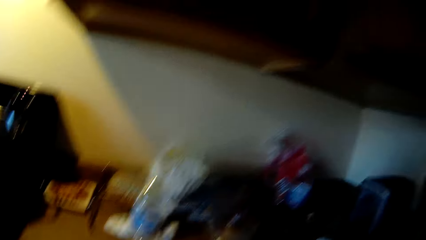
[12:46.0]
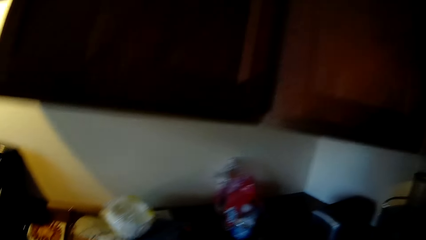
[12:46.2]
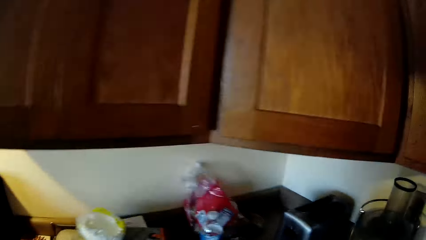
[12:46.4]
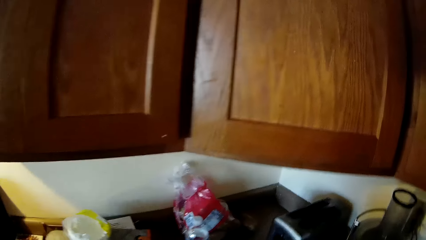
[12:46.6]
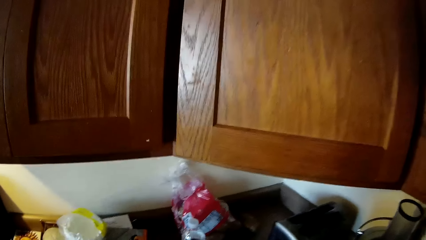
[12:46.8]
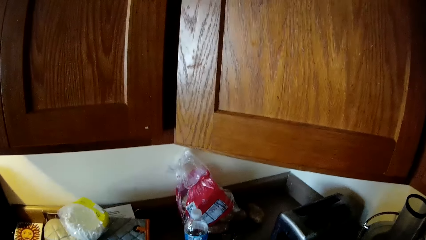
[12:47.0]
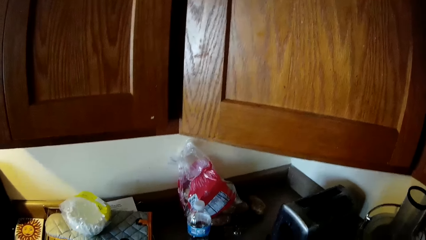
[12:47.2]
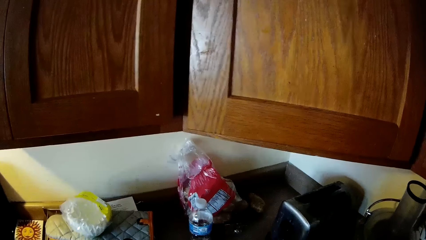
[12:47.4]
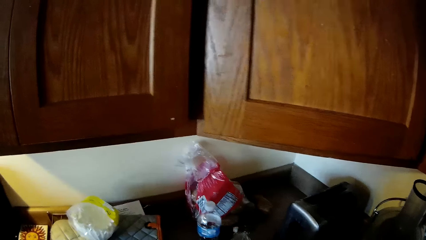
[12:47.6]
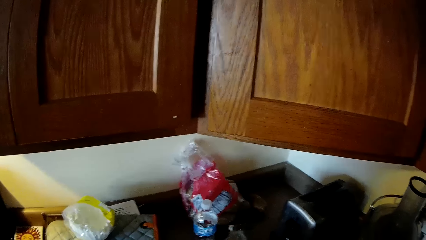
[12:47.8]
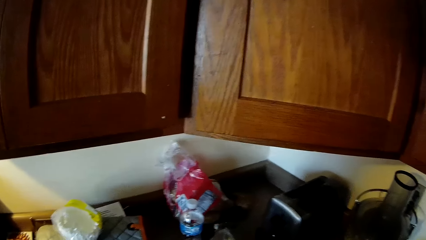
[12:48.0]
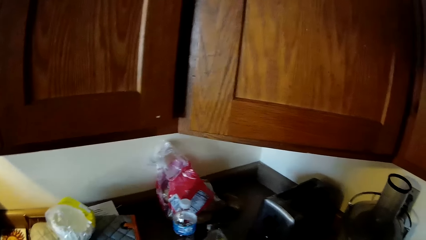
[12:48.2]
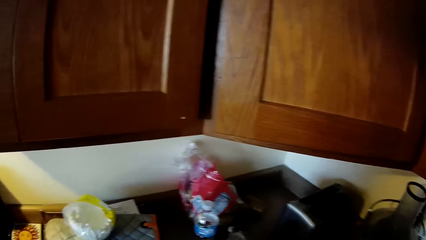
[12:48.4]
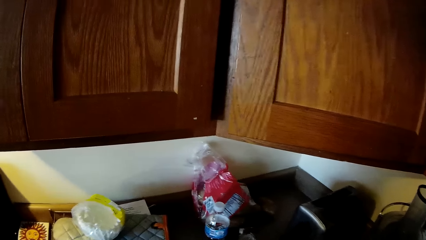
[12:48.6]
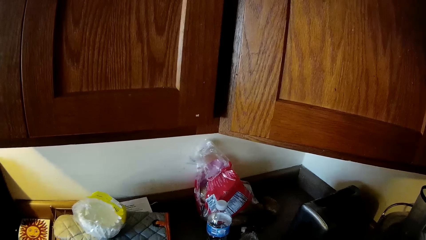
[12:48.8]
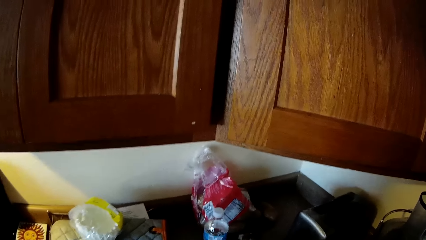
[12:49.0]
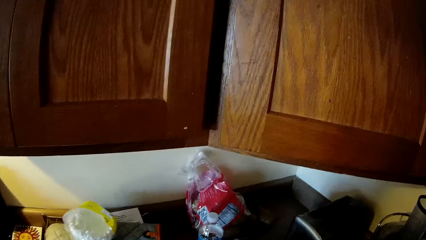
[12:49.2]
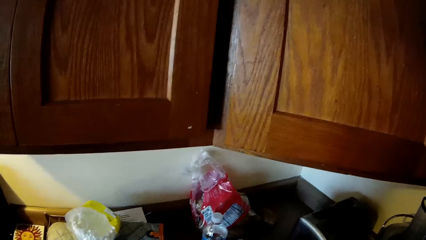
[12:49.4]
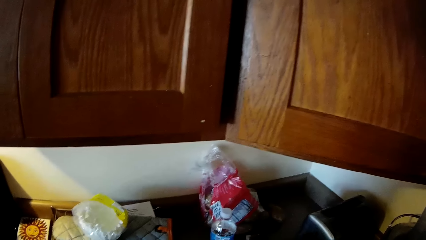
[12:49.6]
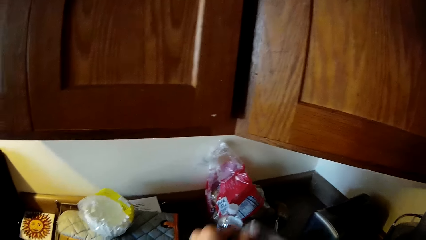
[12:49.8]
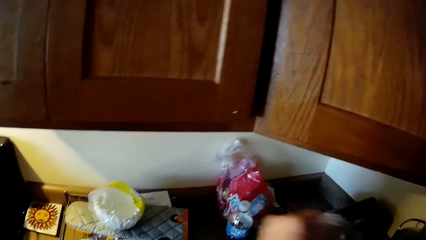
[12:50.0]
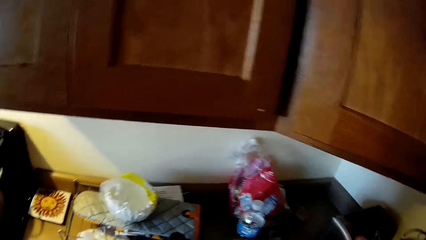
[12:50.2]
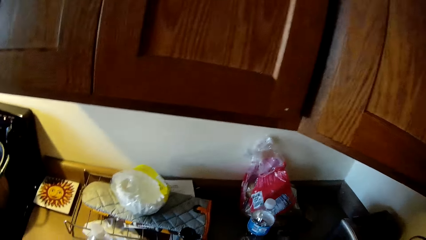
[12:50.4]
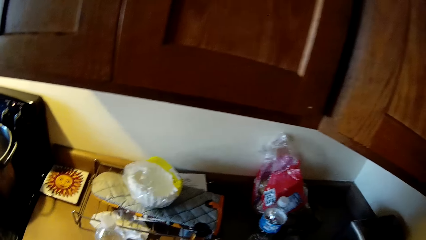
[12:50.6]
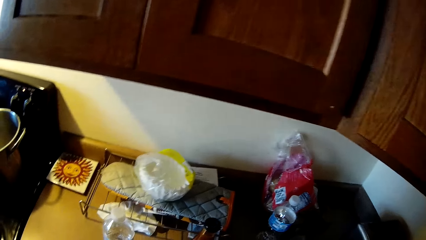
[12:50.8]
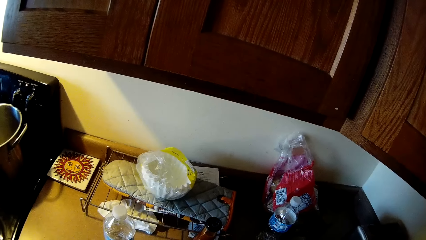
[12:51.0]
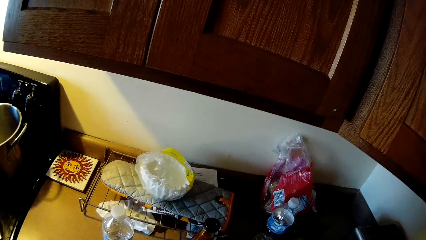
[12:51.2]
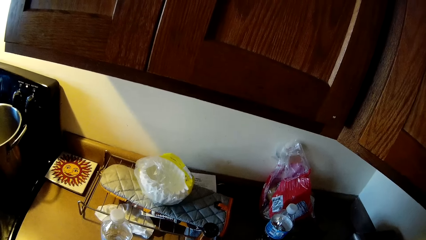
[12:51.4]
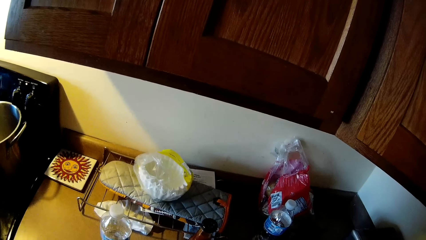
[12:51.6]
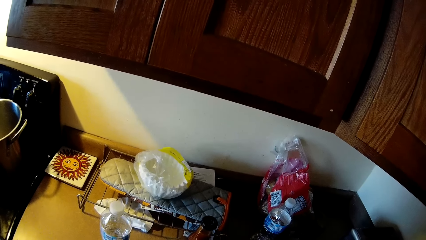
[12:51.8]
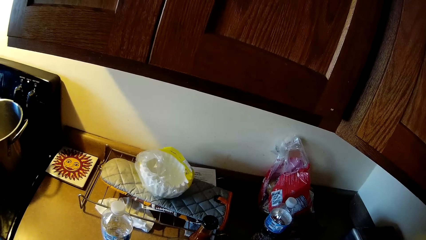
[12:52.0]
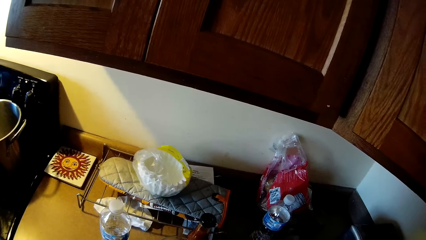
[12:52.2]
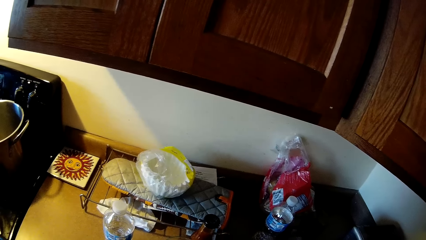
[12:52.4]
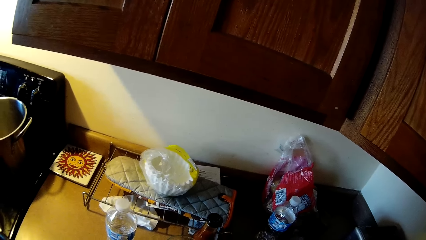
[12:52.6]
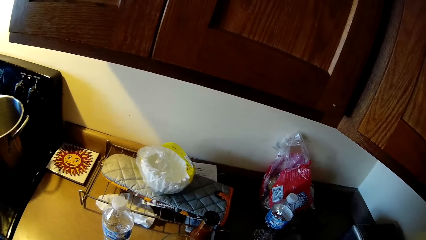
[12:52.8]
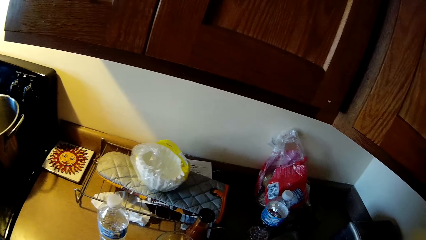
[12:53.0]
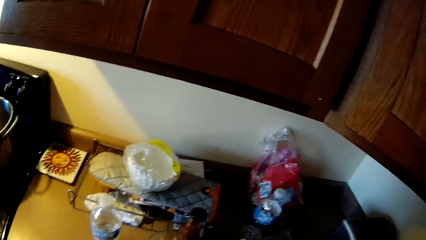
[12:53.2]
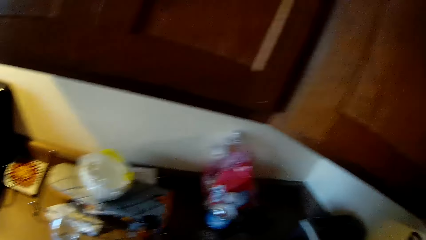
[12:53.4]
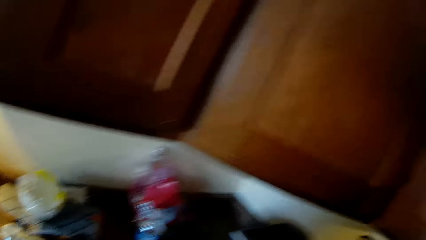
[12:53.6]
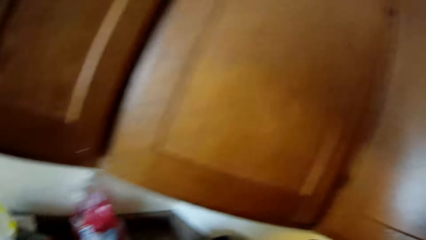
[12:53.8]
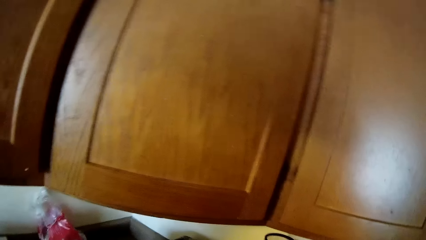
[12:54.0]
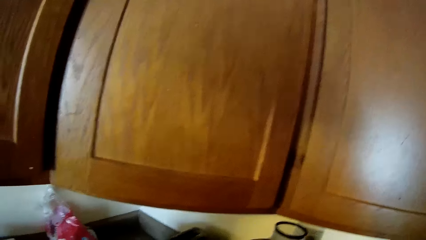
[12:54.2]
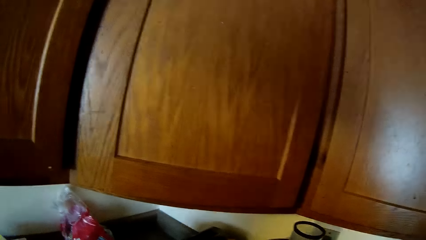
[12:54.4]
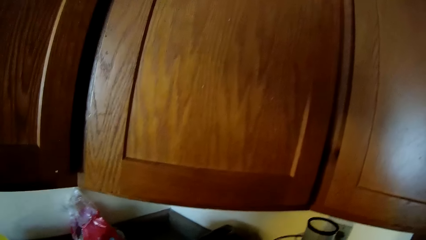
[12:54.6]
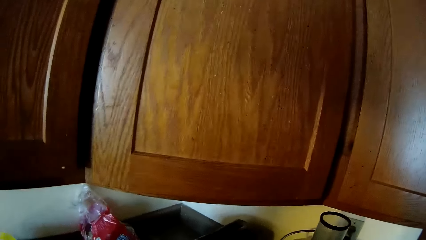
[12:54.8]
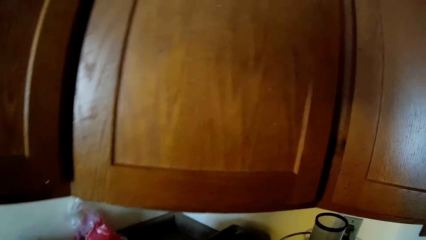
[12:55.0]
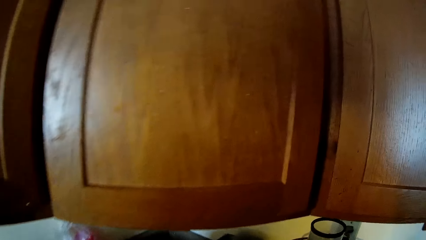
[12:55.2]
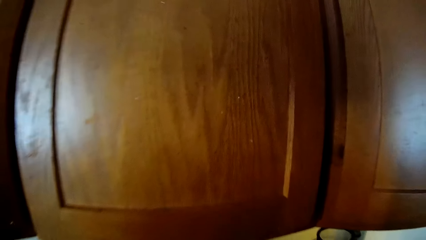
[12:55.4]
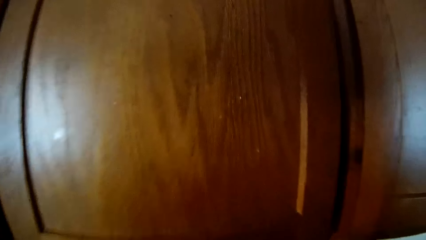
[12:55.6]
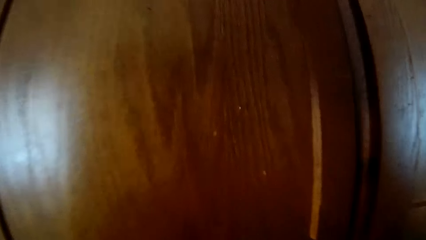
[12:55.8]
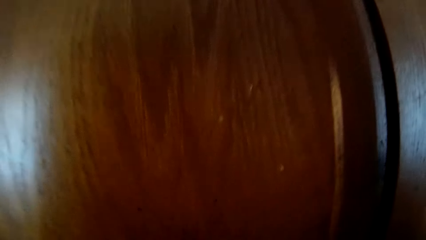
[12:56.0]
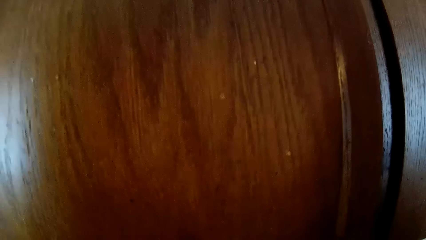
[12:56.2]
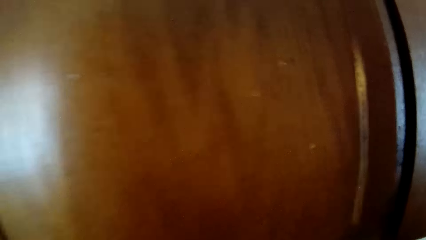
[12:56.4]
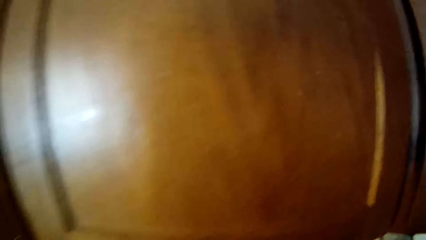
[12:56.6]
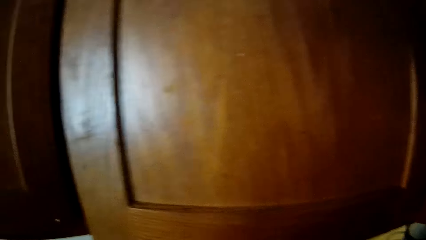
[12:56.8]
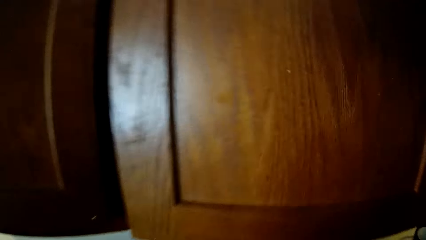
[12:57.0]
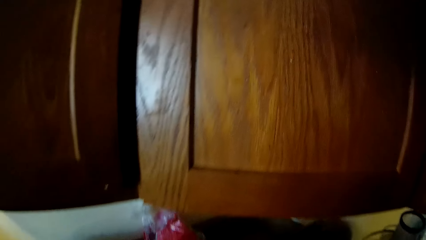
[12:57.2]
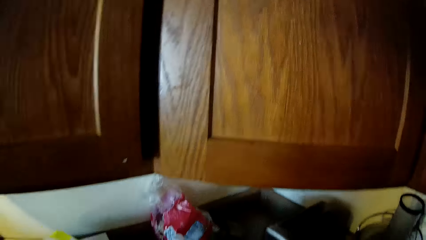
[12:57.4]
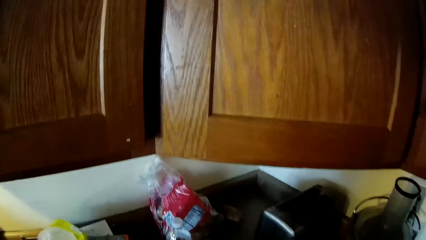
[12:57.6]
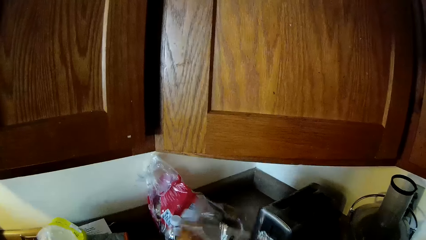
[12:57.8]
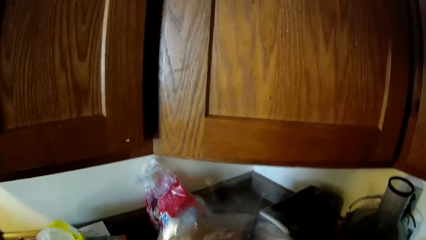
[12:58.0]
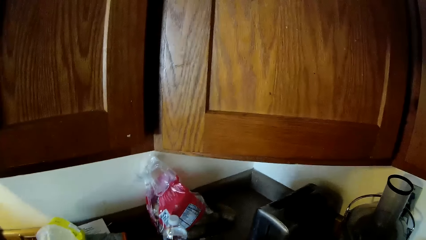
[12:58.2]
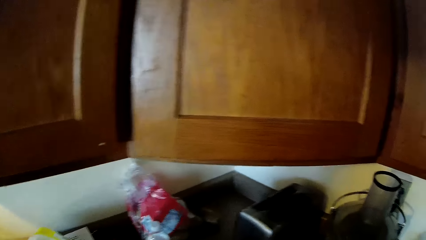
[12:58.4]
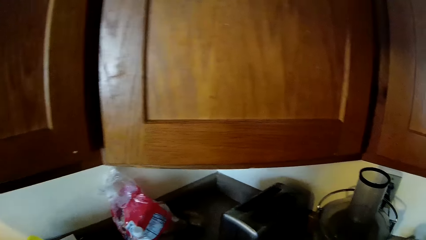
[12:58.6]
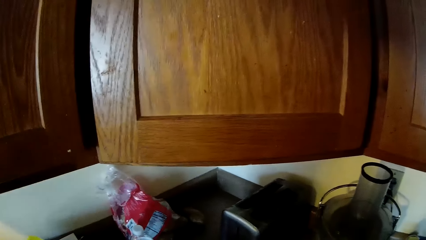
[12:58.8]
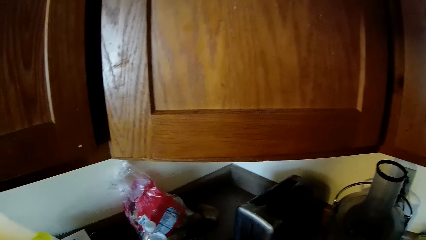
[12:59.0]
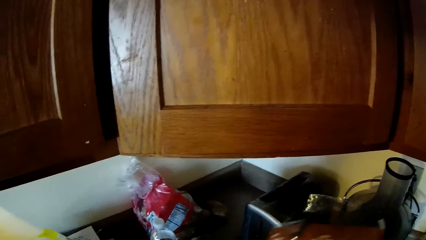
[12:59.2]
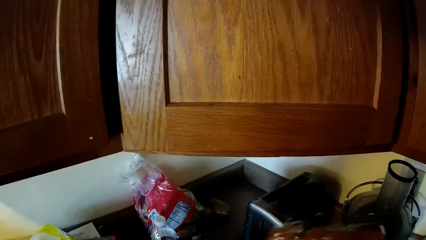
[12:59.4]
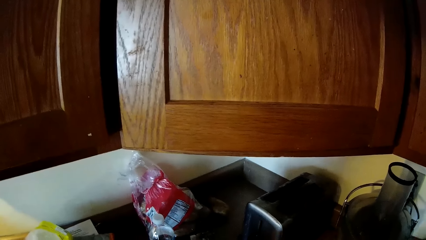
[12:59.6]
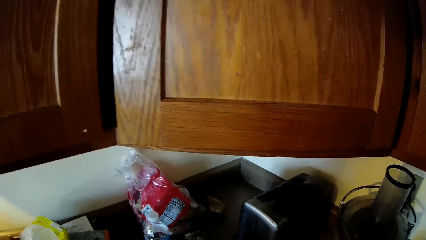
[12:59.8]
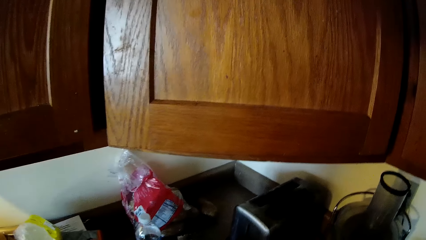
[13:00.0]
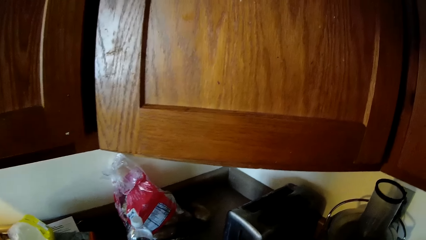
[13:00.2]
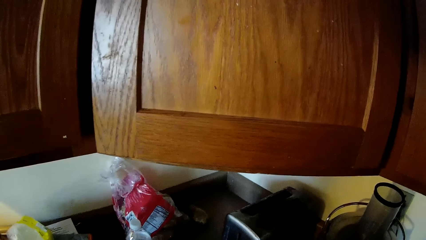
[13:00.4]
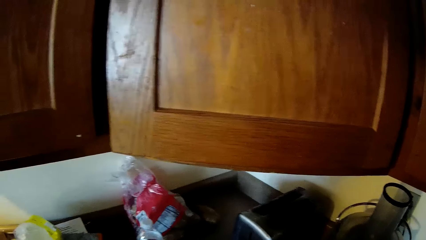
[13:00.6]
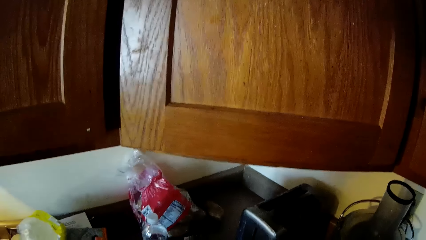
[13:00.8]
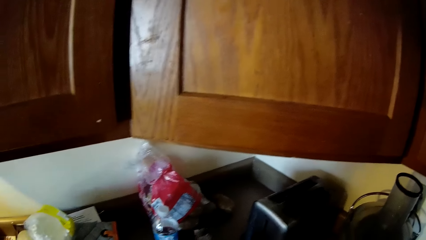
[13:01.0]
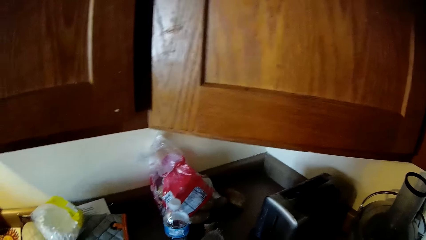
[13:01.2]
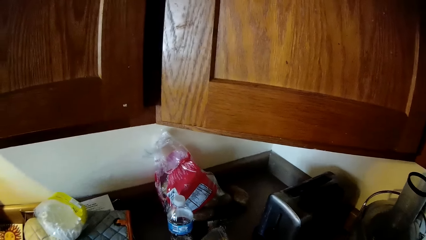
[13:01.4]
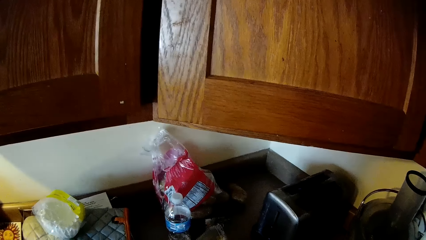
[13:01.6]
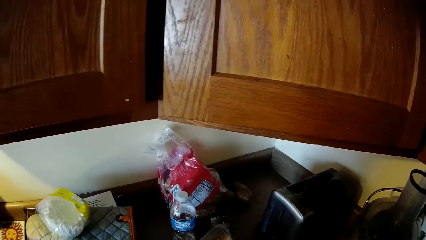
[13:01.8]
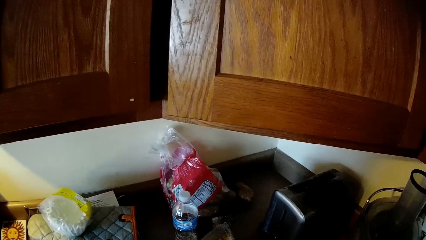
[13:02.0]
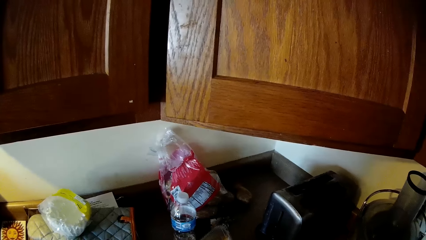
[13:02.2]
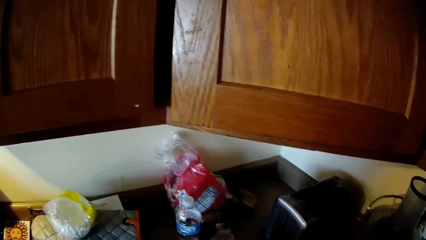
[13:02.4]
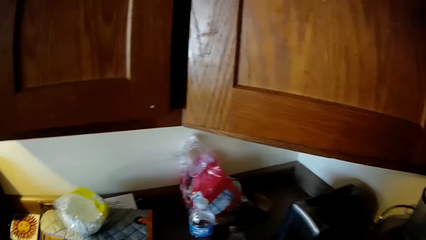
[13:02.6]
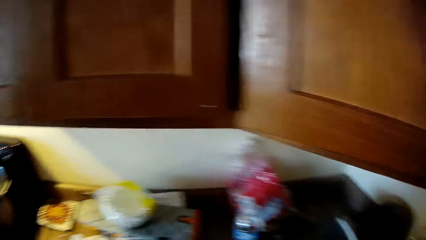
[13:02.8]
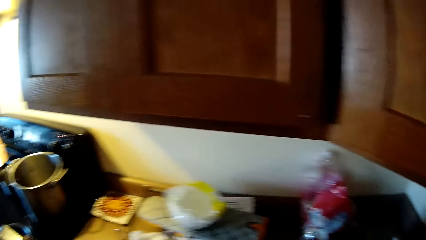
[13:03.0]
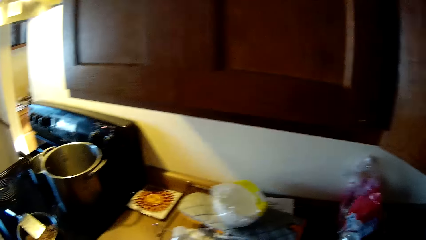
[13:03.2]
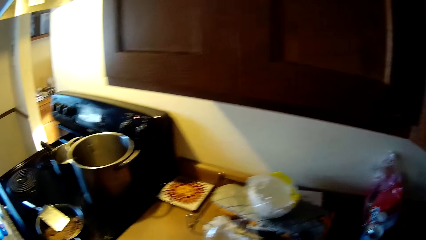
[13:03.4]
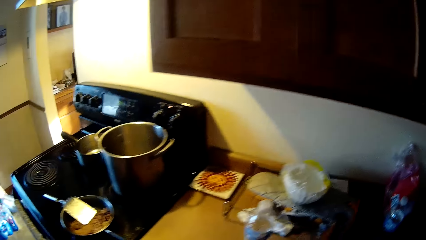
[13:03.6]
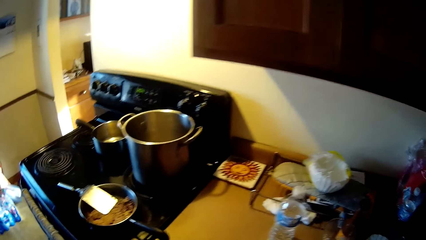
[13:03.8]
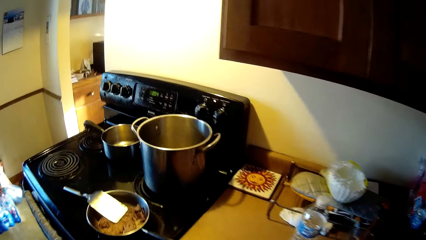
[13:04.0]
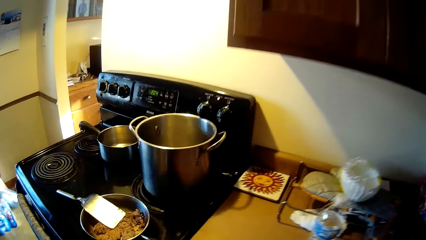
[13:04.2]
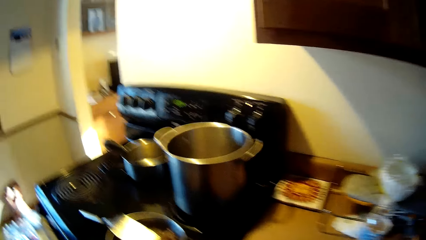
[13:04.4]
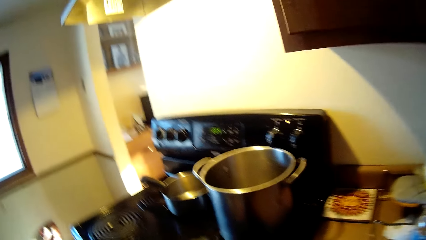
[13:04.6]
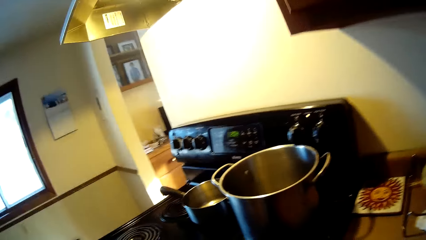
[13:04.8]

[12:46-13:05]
The camera wearer picks up a plastic paper in her left hand. She touches a white nylon on the slab.
